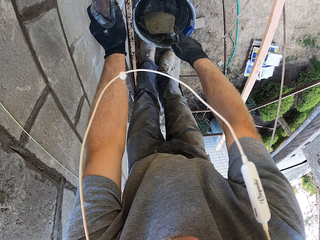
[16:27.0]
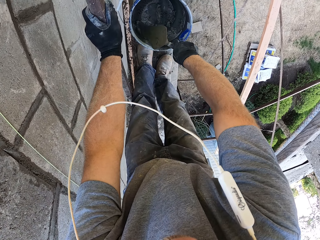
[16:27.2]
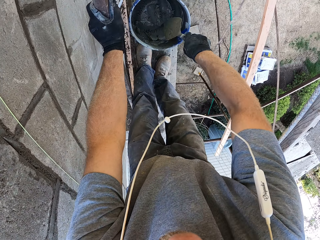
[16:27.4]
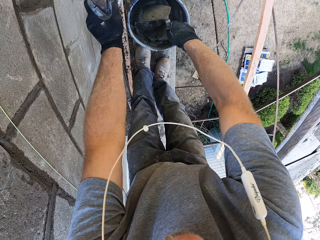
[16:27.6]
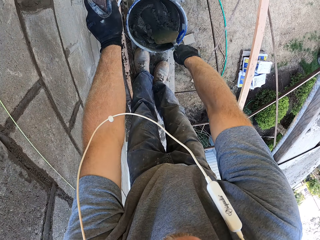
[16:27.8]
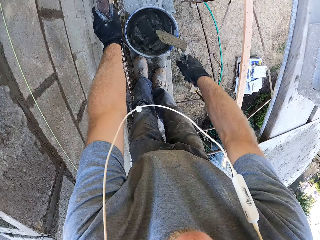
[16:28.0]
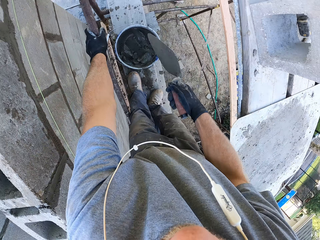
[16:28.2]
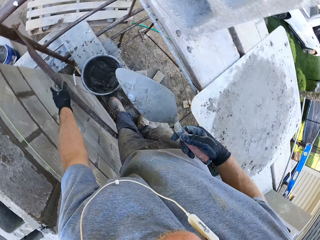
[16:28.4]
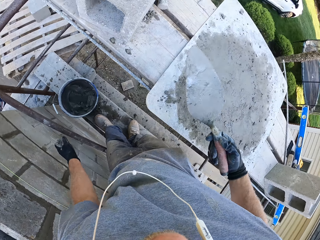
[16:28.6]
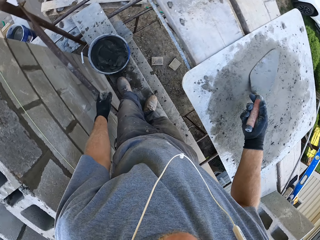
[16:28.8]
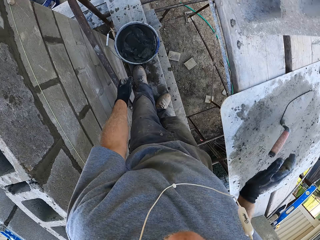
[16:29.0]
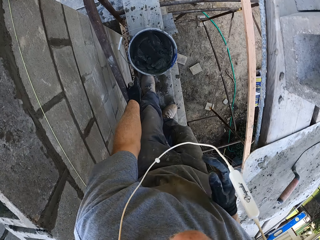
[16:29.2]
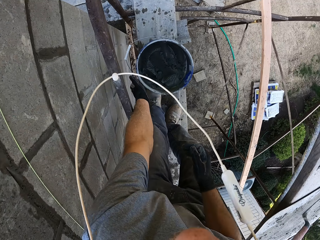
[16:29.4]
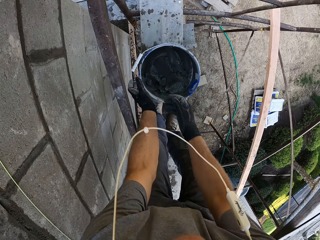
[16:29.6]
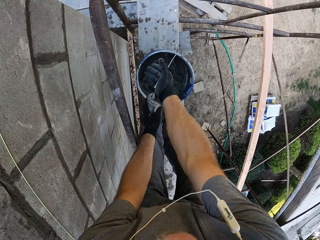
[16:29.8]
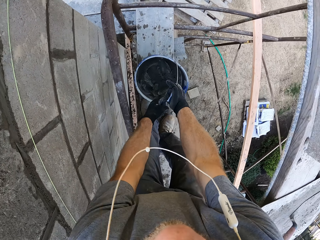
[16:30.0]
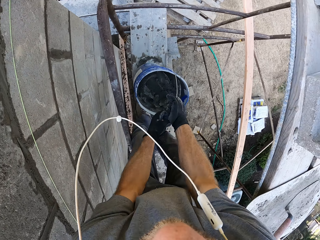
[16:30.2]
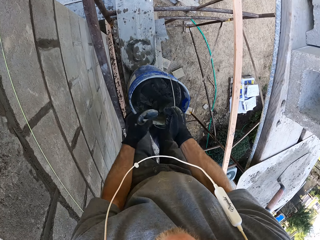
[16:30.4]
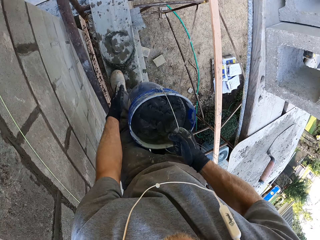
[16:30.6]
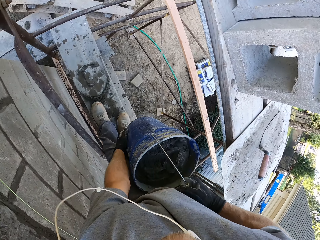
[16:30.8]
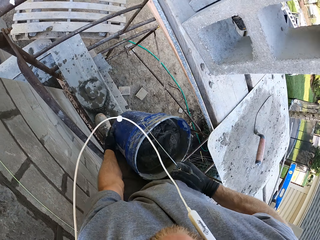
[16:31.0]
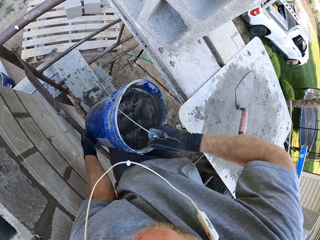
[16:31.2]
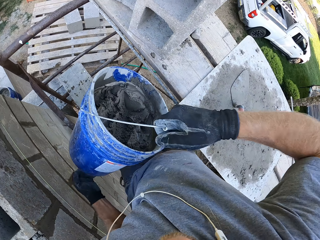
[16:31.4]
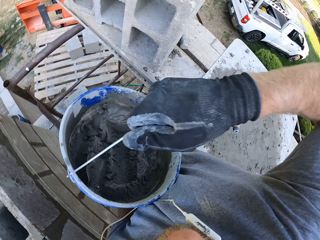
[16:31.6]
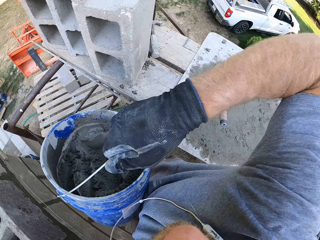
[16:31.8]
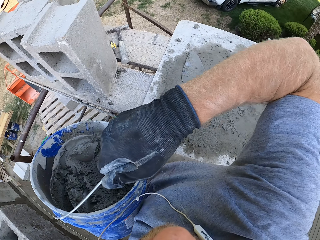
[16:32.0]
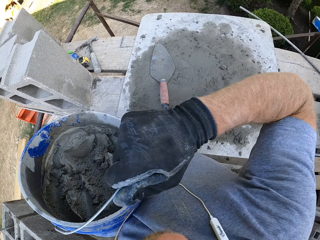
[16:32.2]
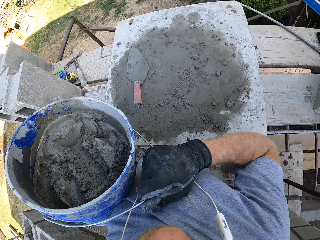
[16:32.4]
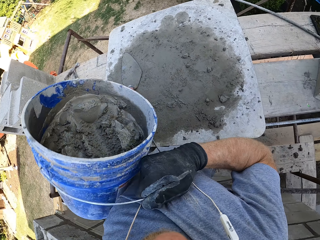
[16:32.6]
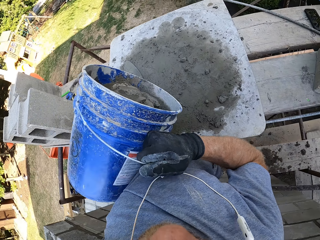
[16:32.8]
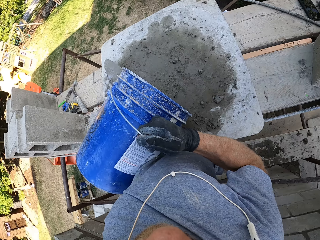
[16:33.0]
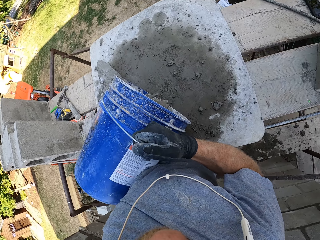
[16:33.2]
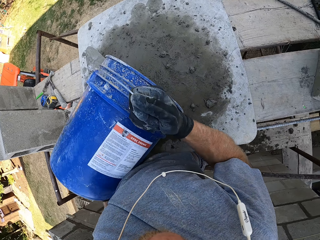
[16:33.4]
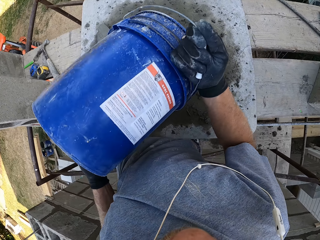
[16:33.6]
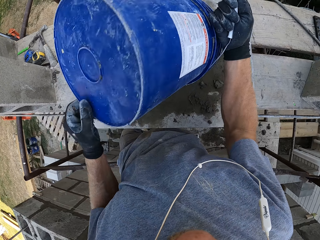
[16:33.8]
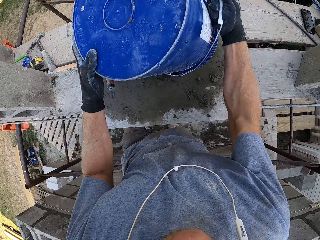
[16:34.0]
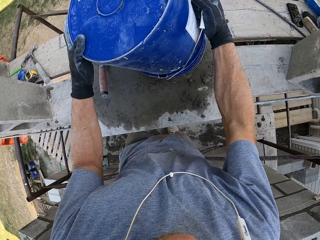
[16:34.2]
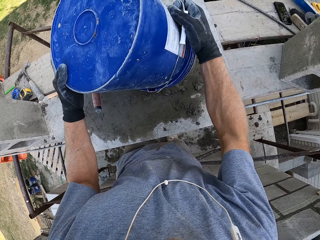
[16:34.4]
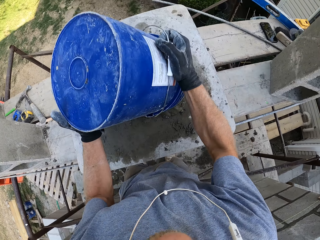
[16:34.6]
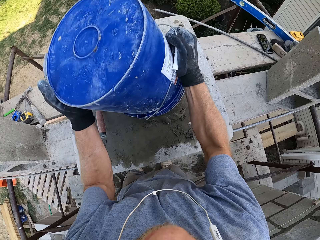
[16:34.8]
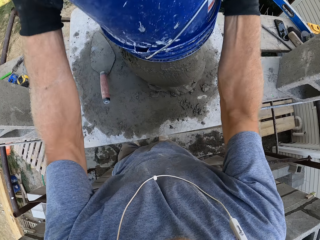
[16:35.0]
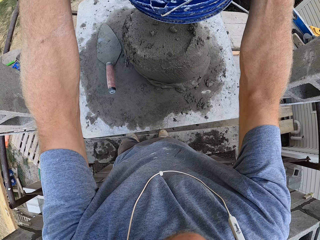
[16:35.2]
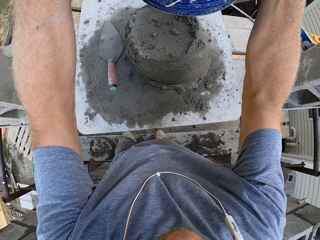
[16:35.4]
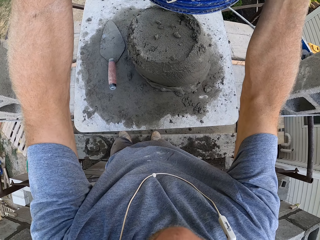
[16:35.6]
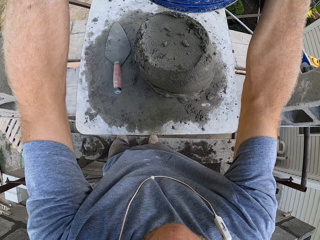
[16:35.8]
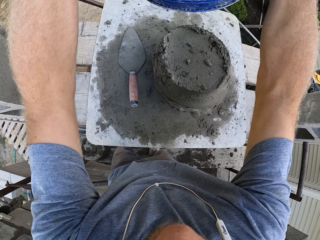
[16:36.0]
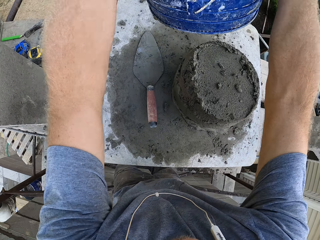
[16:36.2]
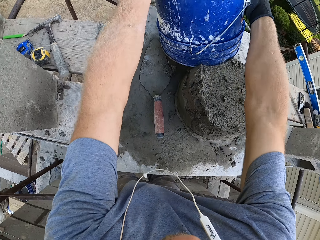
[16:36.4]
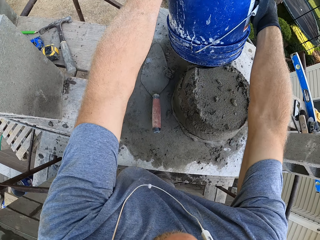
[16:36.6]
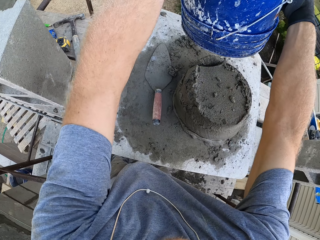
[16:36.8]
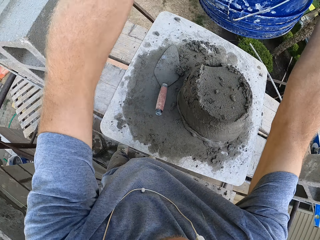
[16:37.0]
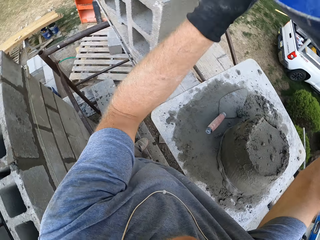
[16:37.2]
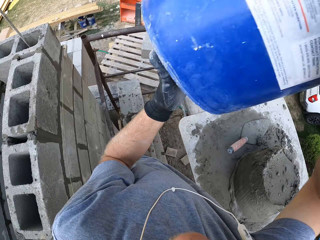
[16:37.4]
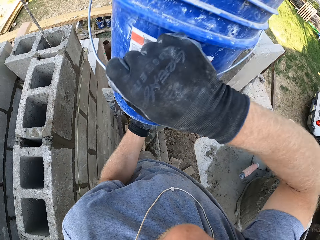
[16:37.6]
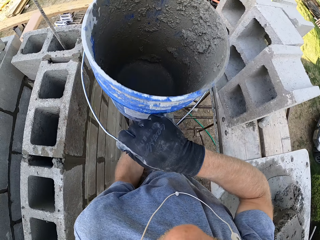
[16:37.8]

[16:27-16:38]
The camera wearer puts down the trowel. They pick the bucket of plaster. They pour the plaster or sand on the table.

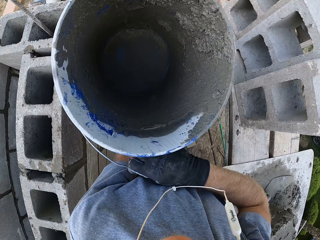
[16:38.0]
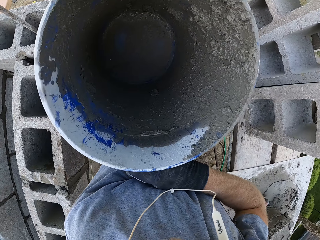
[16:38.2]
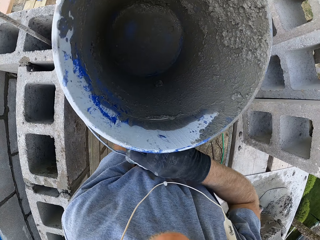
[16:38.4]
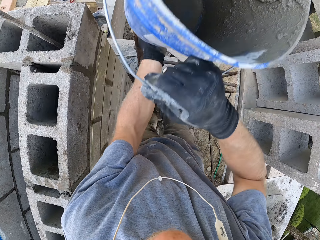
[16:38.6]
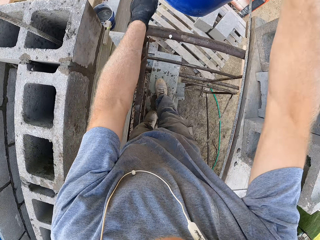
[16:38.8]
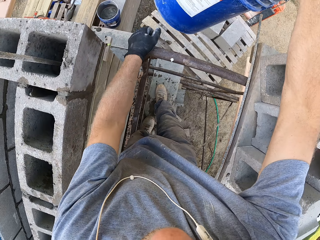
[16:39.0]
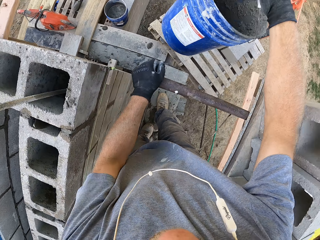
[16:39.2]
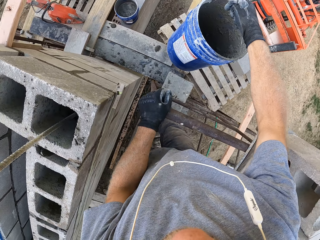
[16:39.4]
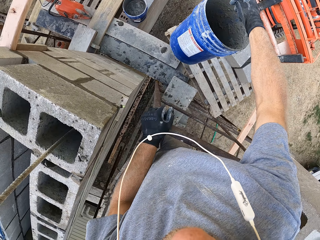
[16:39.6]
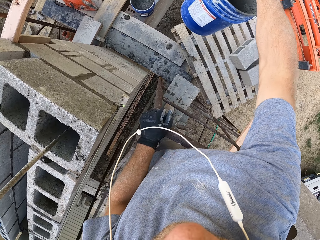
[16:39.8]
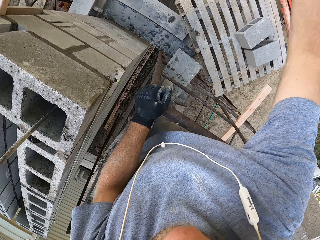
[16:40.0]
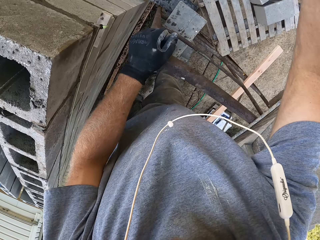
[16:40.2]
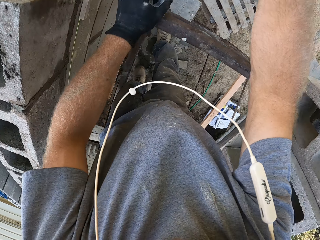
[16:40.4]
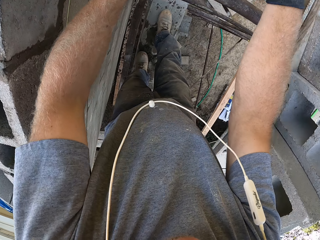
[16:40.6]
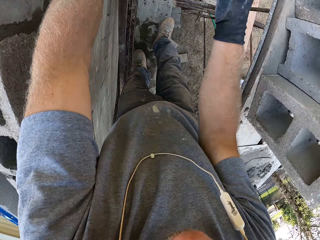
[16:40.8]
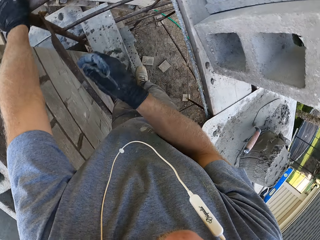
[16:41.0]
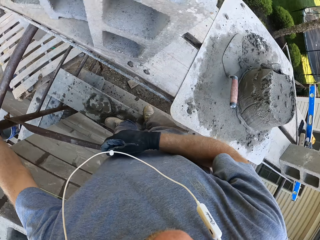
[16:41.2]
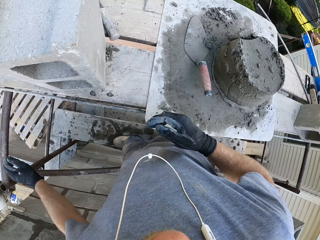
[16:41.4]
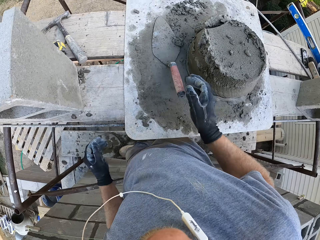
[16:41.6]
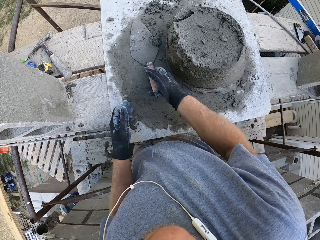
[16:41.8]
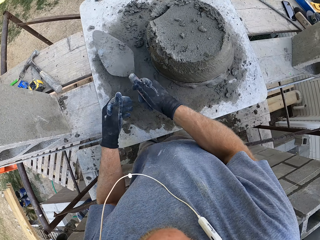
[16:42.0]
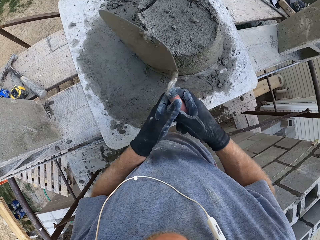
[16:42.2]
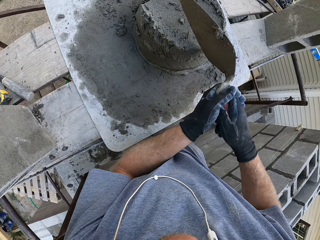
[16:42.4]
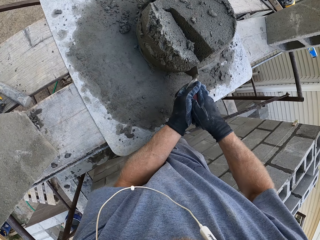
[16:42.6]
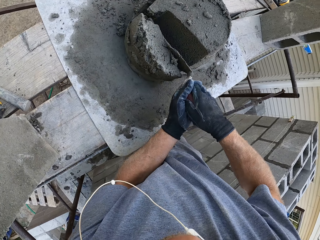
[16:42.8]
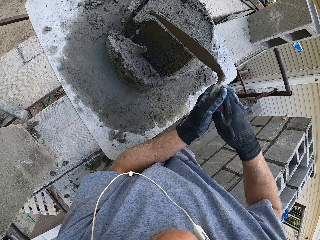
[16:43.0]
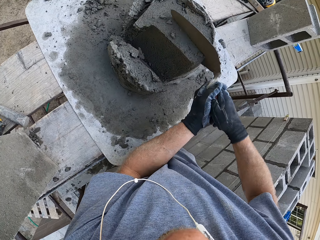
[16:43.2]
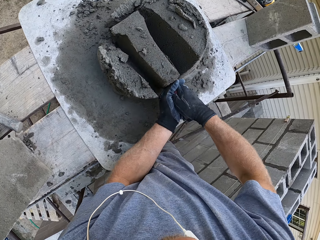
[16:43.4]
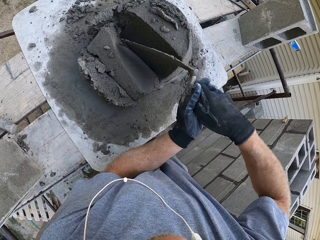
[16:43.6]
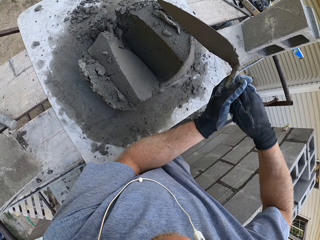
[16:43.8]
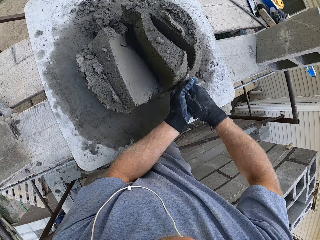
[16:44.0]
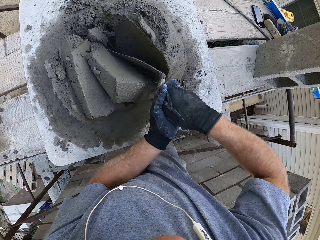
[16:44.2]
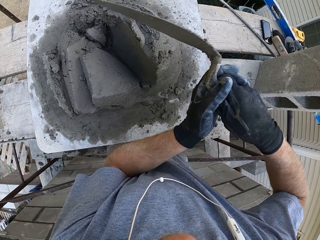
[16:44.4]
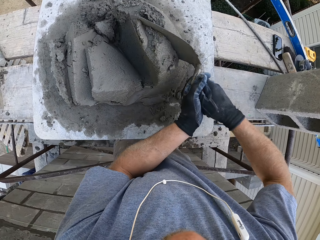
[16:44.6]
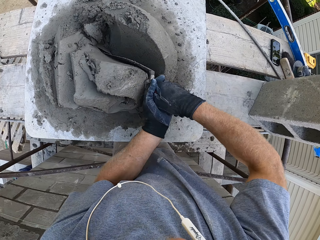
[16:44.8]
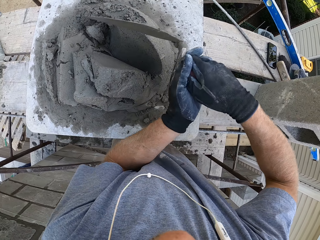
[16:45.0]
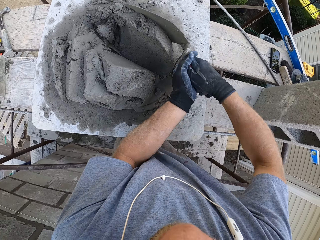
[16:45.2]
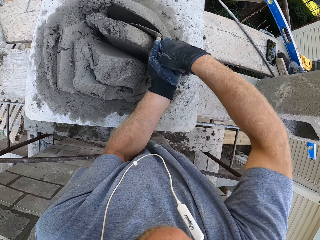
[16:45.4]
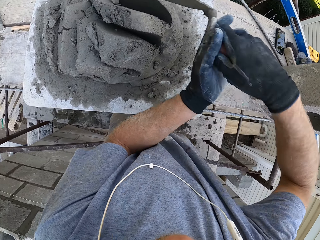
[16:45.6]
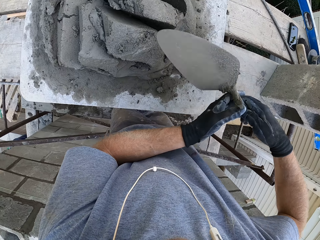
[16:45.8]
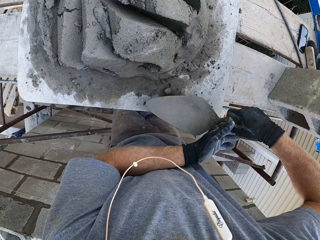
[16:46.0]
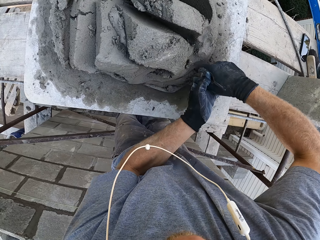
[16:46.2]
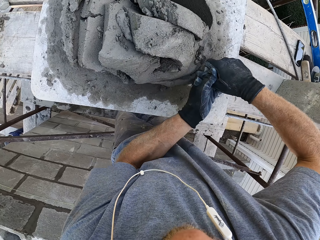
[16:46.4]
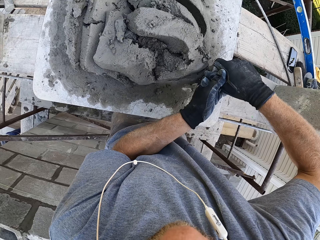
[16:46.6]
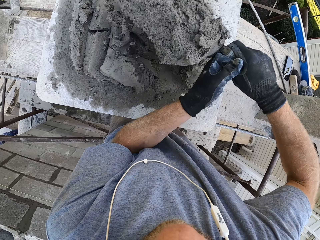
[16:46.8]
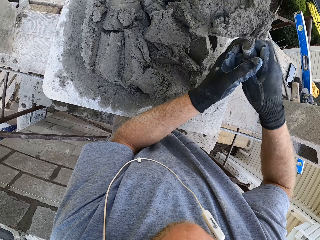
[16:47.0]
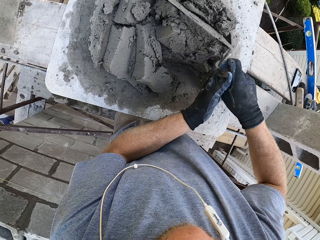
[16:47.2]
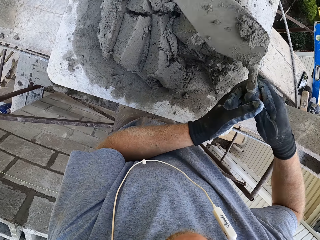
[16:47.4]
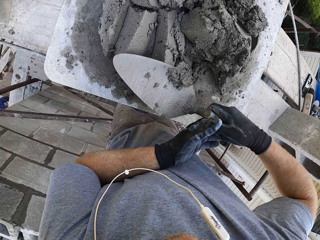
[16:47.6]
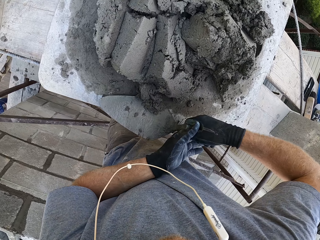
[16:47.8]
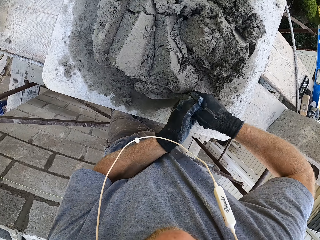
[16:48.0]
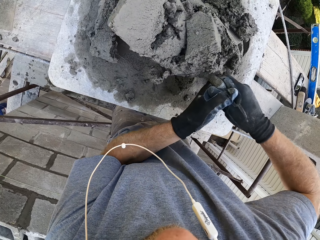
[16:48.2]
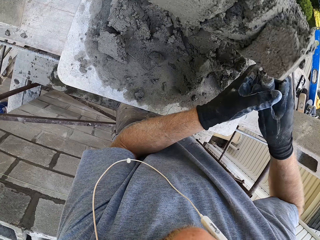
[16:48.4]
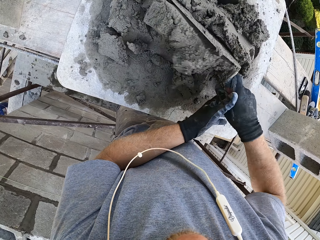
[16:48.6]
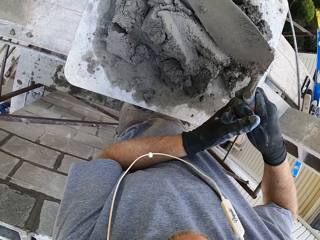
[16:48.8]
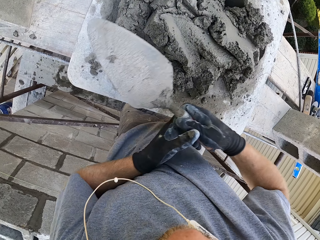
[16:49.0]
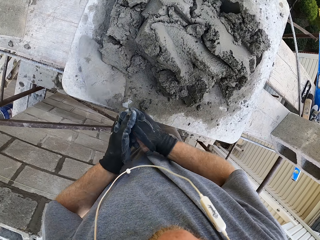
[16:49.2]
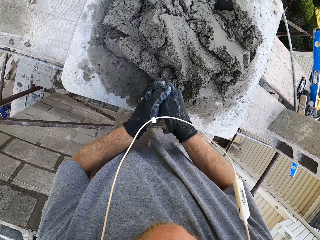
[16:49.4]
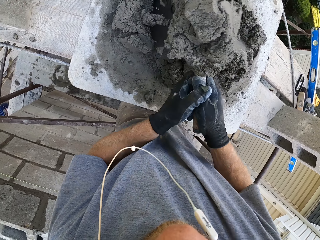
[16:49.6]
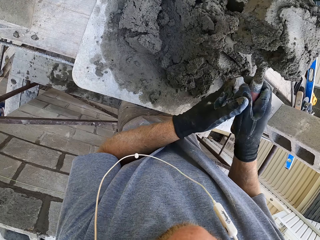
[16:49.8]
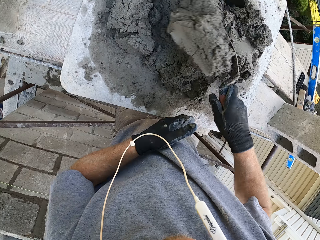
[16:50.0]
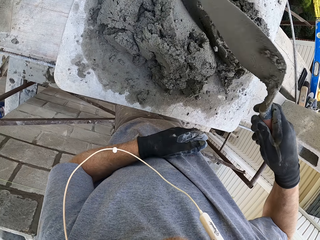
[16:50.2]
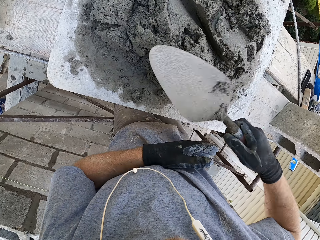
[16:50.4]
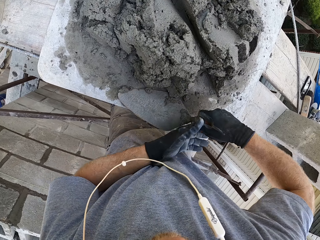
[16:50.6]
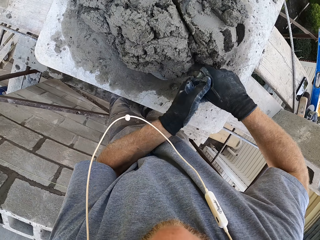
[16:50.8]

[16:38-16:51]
The camera wearer throws the bucket on the ground. They pick the trowel. They spread the plaster on the table. They fetch sand.
